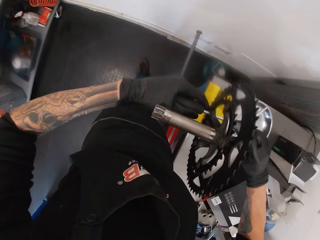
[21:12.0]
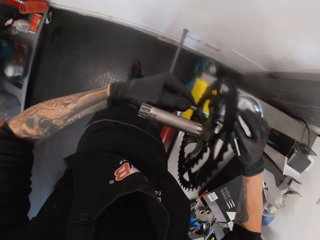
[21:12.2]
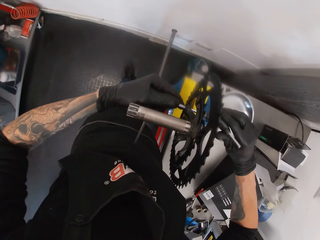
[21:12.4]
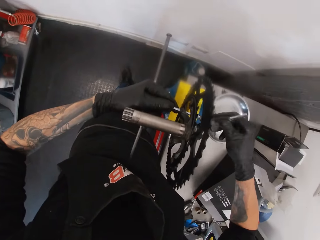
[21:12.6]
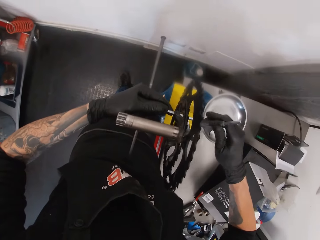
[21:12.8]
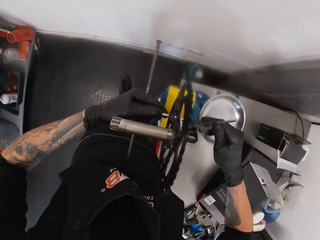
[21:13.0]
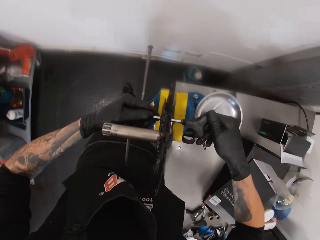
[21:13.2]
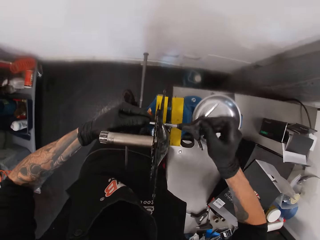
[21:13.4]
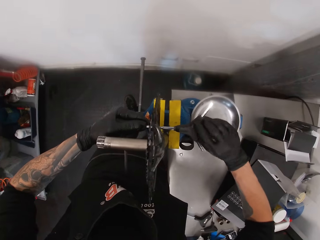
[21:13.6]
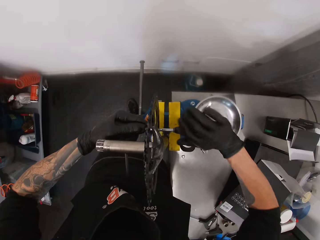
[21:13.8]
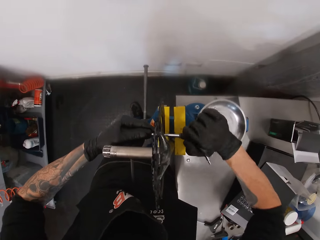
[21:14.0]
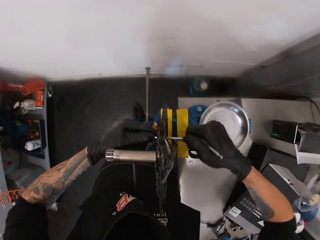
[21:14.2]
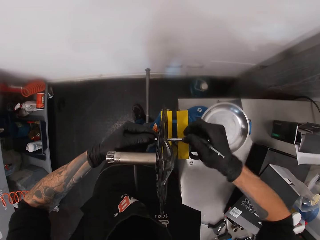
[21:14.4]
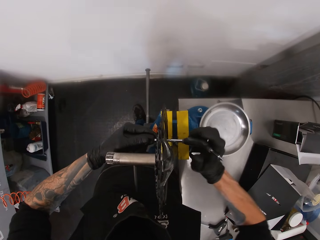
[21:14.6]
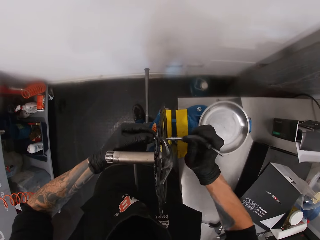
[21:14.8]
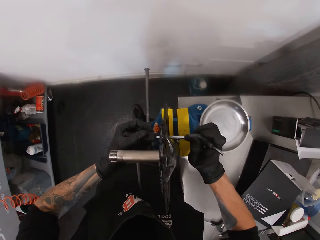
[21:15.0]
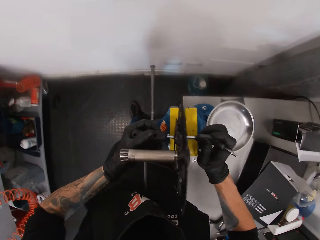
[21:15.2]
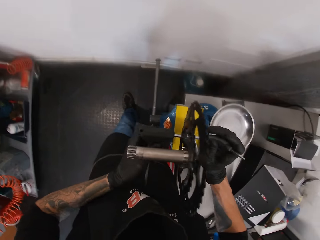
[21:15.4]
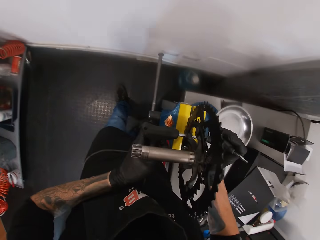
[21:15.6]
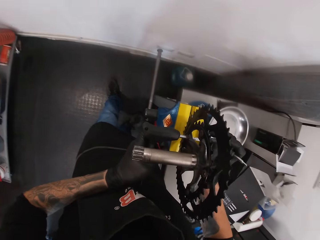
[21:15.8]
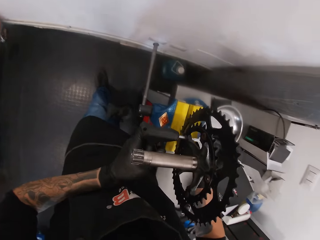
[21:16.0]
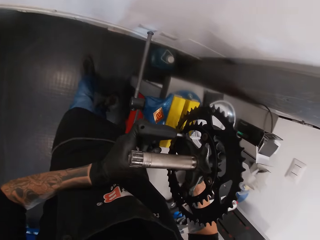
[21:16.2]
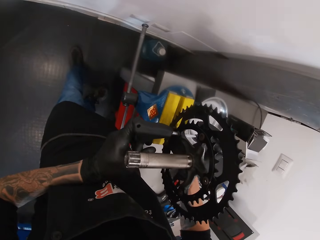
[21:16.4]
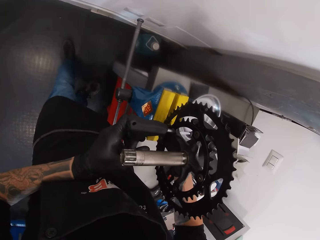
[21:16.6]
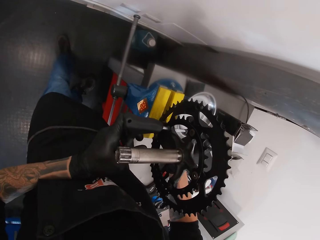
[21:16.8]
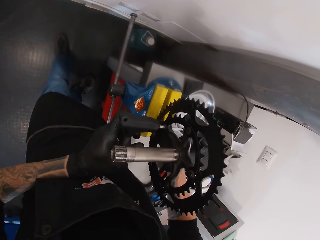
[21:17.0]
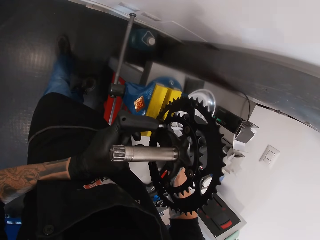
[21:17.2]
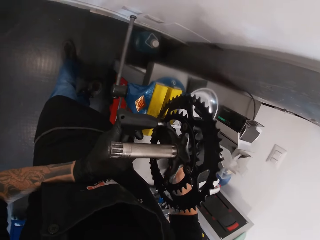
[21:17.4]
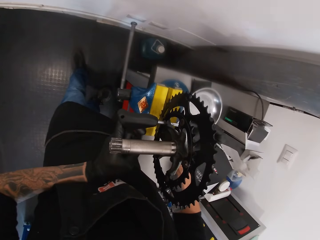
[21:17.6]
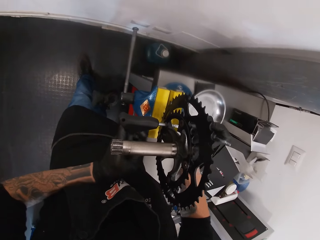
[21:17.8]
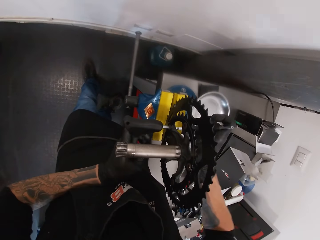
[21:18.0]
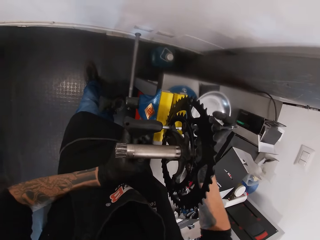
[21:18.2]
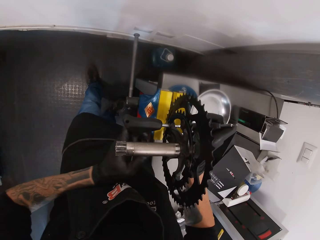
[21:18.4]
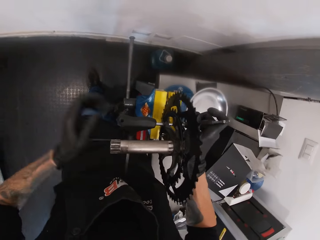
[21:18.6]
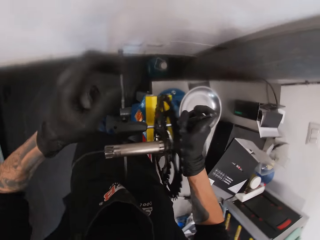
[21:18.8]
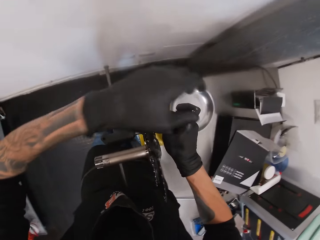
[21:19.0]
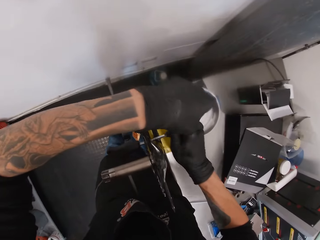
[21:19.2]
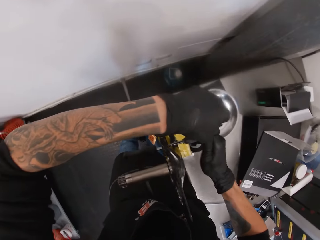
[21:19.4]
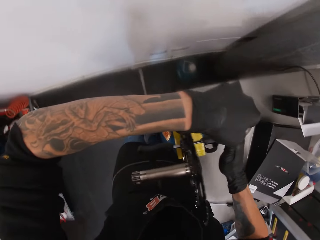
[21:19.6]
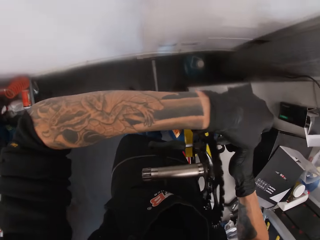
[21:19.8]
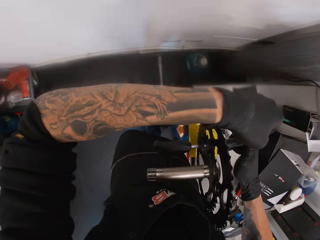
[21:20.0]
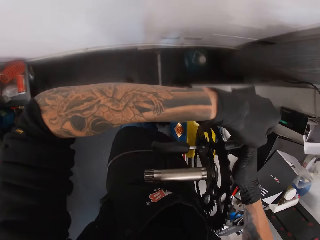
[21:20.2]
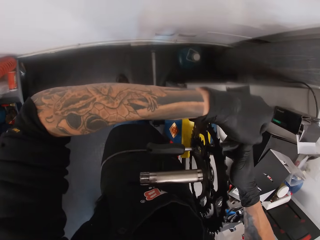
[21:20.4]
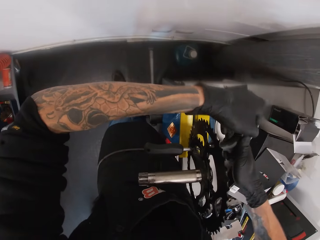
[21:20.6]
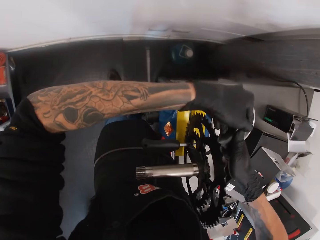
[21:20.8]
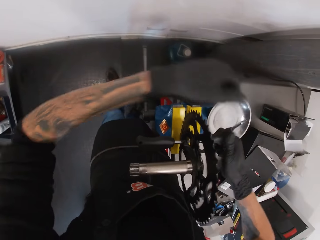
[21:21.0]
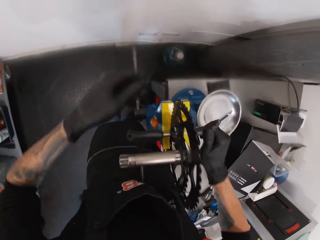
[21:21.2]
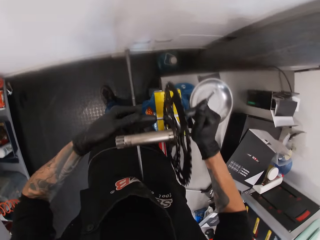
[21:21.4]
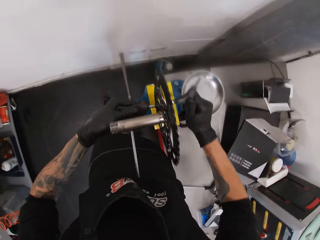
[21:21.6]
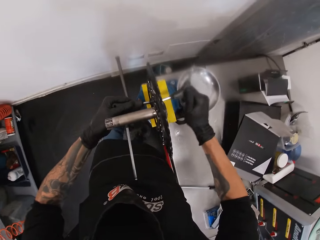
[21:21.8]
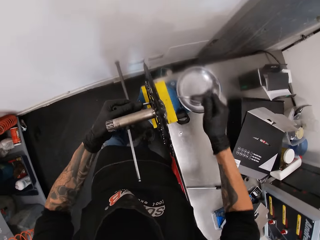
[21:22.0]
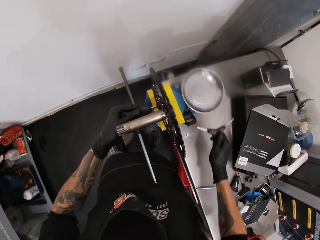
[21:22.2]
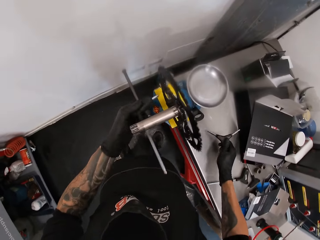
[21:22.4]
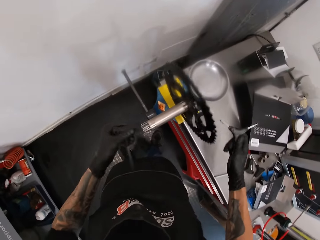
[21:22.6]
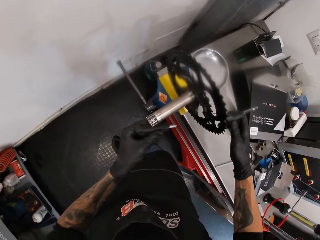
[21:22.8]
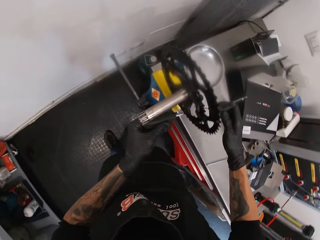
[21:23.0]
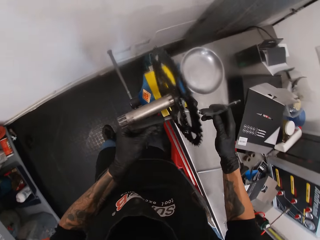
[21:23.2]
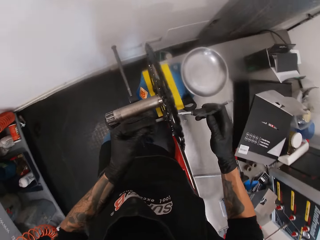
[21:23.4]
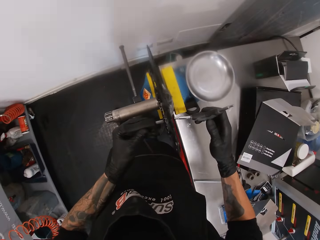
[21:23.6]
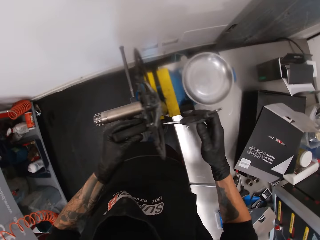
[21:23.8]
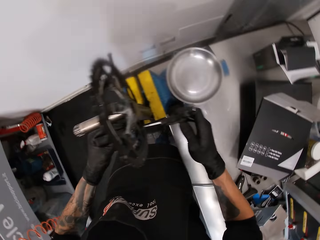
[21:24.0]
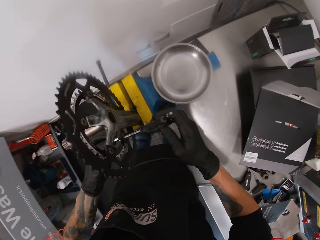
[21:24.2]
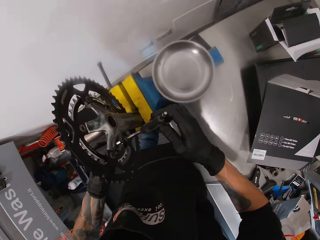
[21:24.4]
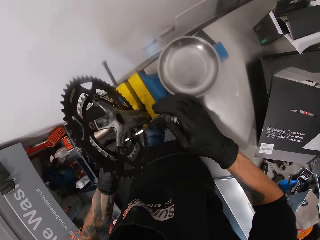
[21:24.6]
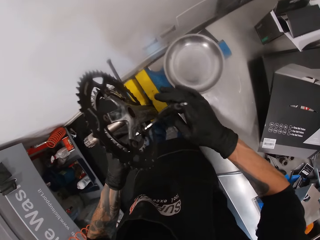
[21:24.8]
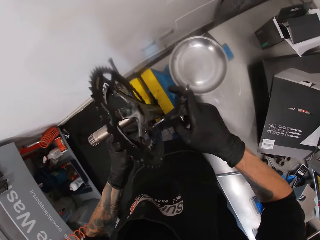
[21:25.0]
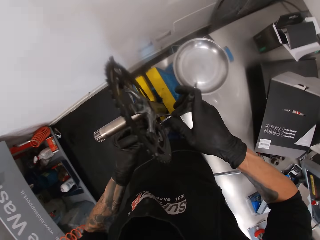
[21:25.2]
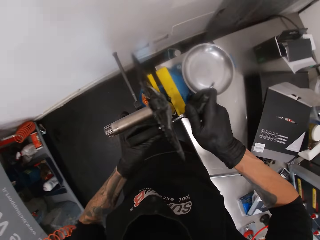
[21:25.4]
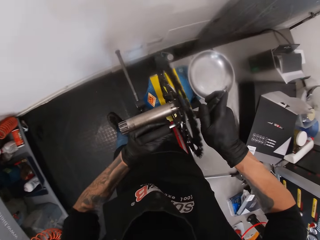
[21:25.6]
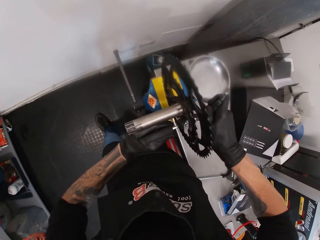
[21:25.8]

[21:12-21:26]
The camera wearer removes his left hand from the nut screwdriver. He turns and holds the nut screwdriver in his right hand with his left hand. He turns the nut screwdriver with his hands. He removes the nut screwdrivers in the chainring with his hands. He tightens the bolt with the nut screwdrivers in his hands.

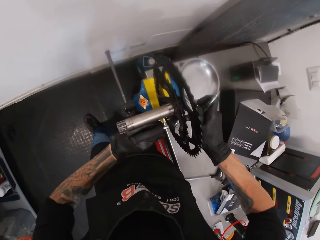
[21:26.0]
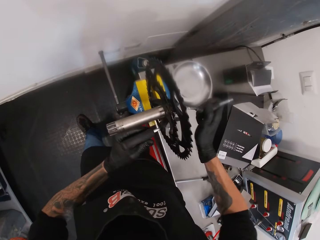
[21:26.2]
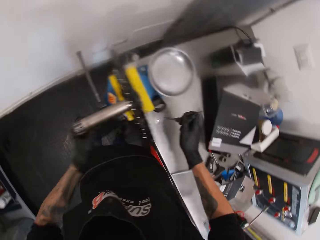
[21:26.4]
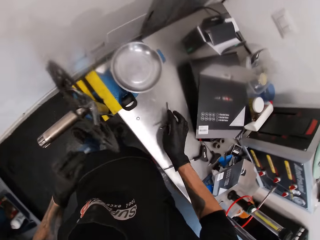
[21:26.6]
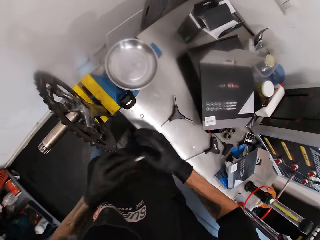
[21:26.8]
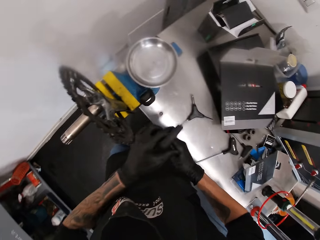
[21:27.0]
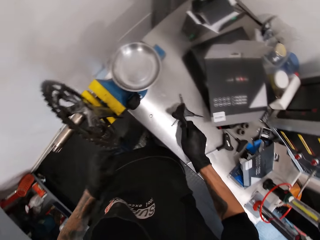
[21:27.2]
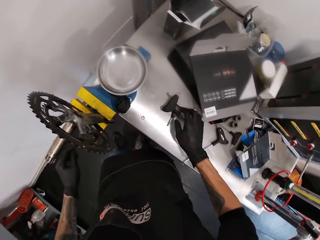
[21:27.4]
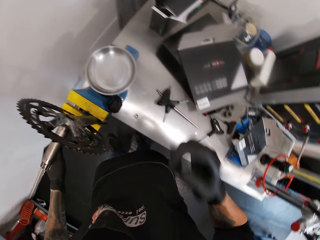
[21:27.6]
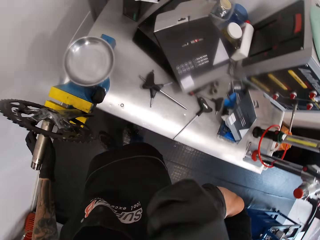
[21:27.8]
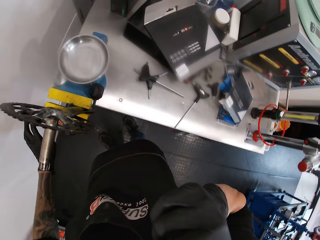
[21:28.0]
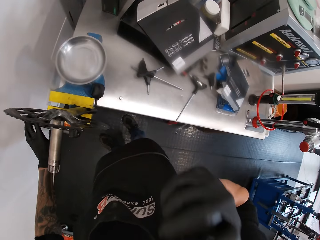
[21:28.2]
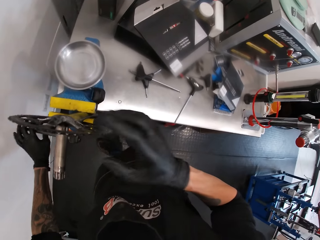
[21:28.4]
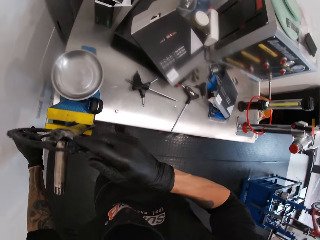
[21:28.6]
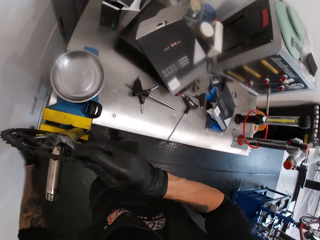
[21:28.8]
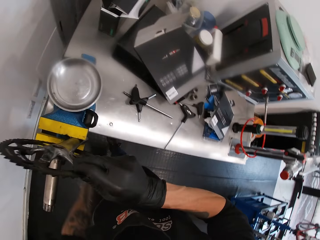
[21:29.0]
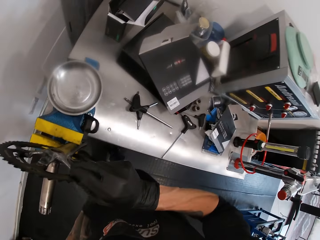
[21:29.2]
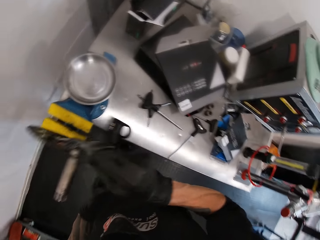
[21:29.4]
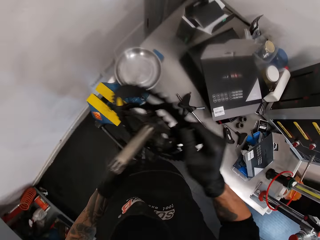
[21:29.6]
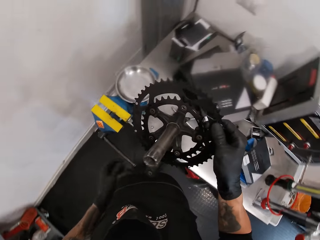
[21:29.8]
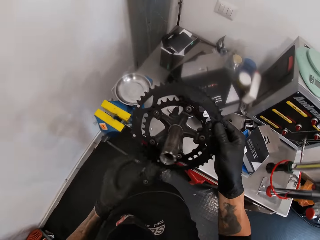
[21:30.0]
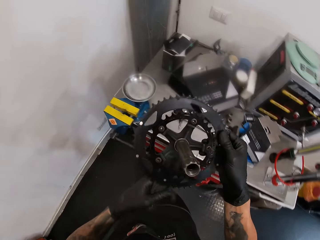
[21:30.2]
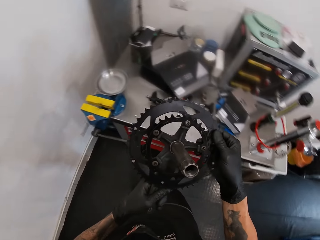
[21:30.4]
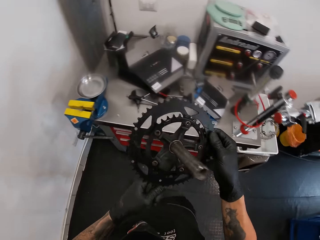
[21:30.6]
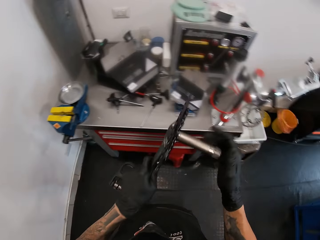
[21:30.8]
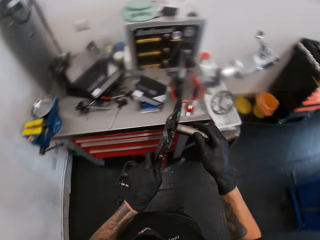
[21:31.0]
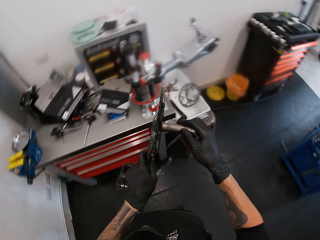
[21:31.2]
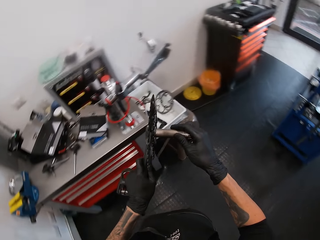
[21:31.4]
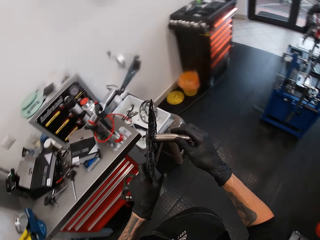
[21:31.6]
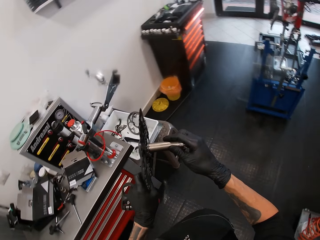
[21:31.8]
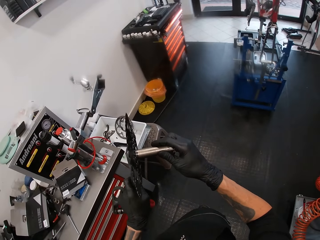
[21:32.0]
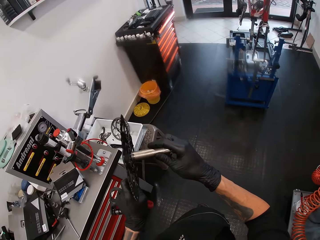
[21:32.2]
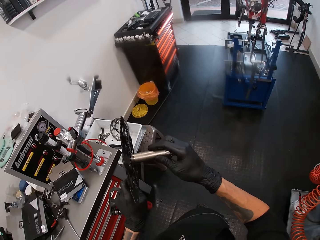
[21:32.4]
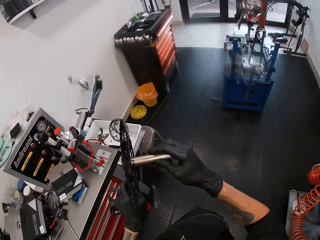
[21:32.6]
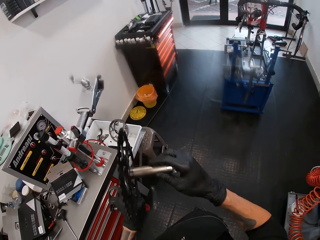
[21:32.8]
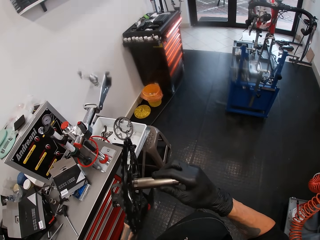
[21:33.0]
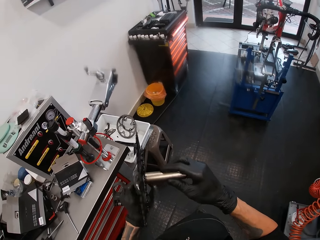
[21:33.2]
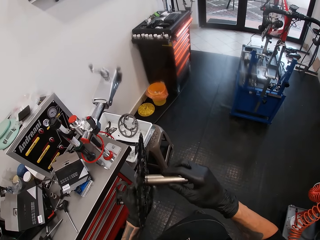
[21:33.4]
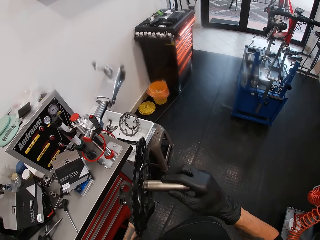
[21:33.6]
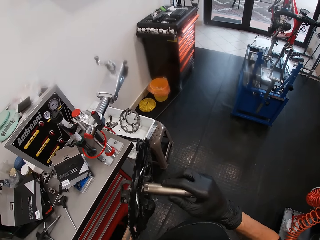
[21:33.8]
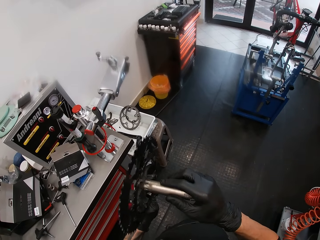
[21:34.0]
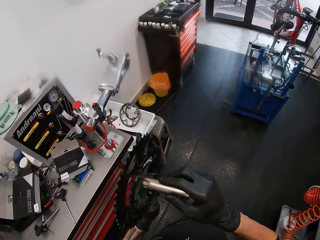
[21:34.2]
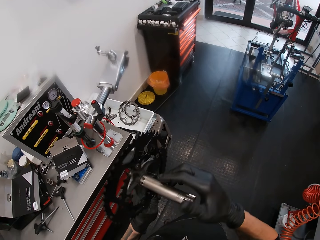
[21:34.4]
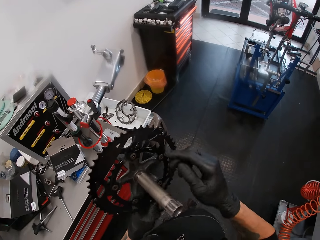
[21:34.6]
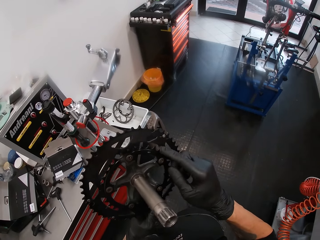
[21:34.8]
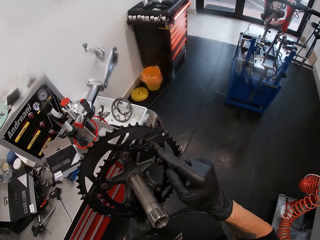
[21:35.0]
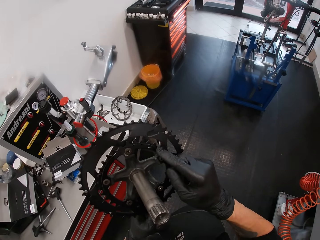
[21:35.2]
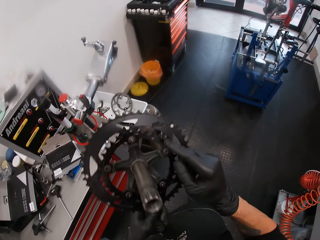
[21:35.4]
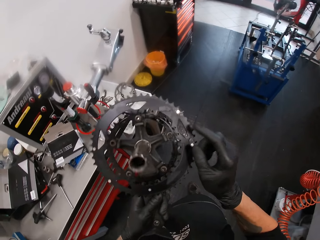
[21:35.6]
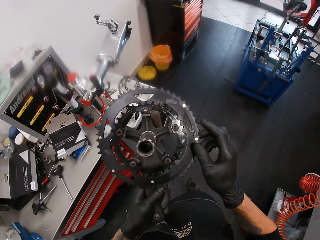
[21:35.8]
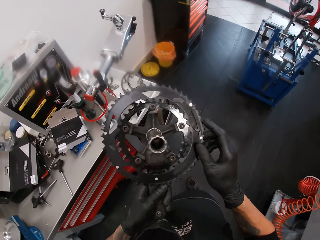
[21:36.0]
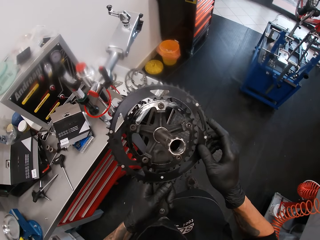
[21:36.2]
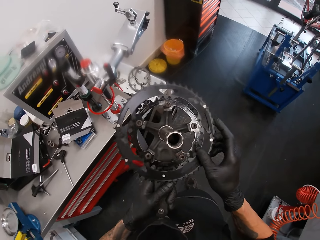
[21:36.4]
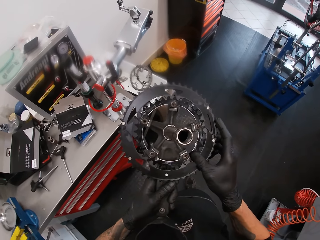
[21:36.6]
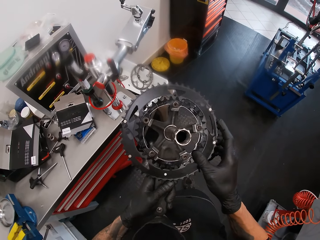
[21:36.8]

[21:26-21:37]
The camera wearer drops the nut screwdriver in his right hand on the workbench. He passes the nut screwdriver from his left hand to his right hand. He drops the nut screwdriver in his right hand on the workbench. He turns the handle of the benchwork vice with his left hand. He holds the chainring with his right hand. He loosens the metal holder. He removes the chainring from the benchwork vice using his right hand. He examines the chainring in his hands. He touches a bolt on the chainring with his right hand.
